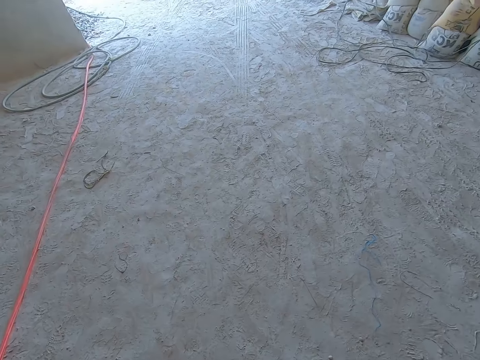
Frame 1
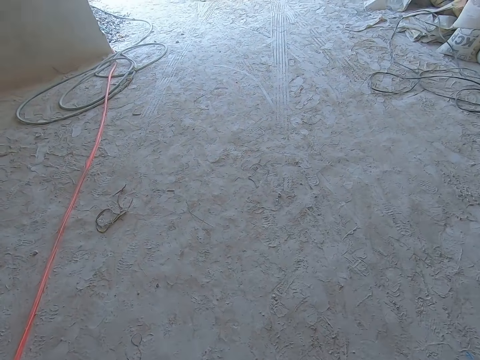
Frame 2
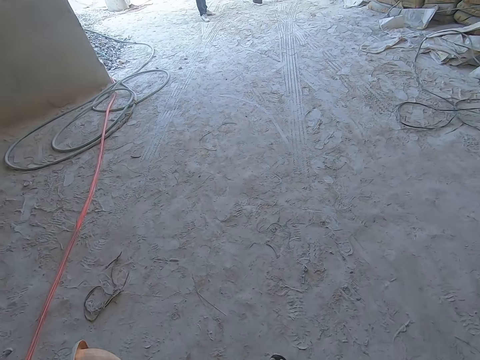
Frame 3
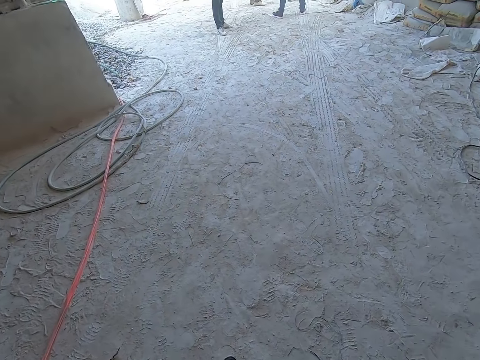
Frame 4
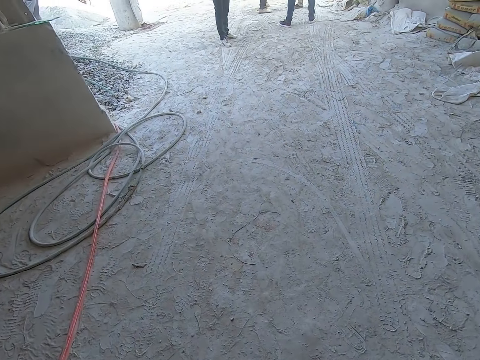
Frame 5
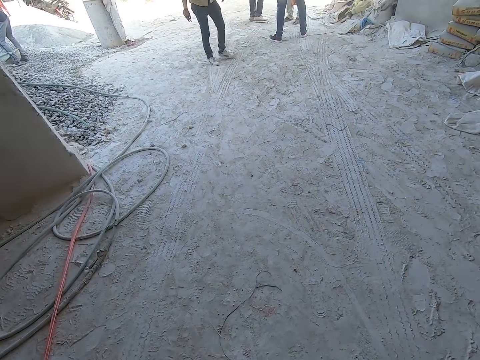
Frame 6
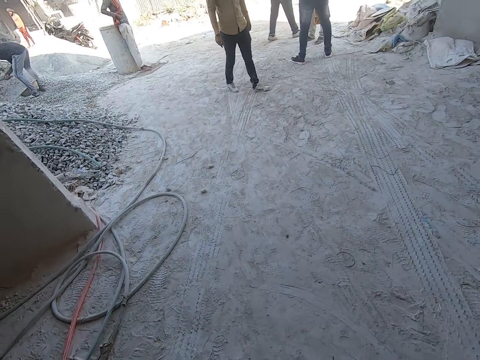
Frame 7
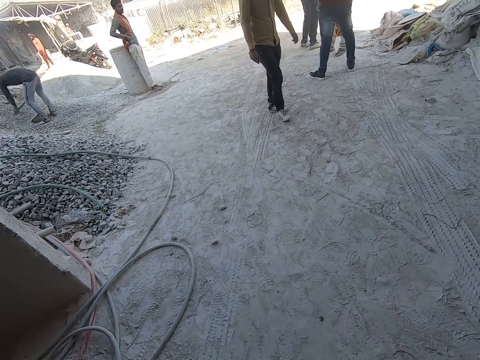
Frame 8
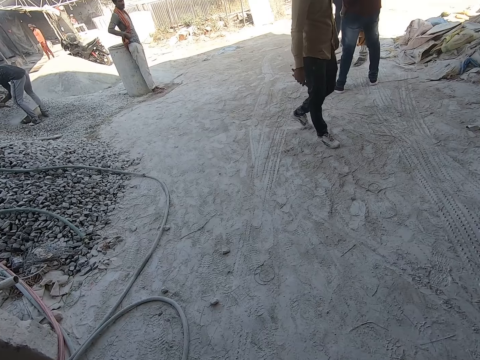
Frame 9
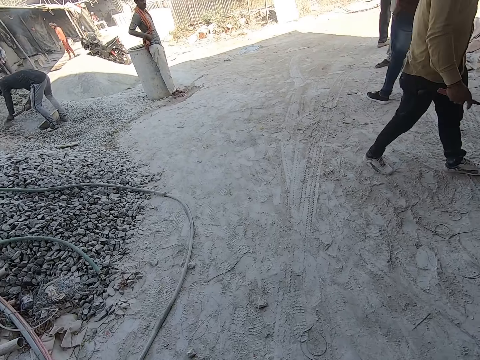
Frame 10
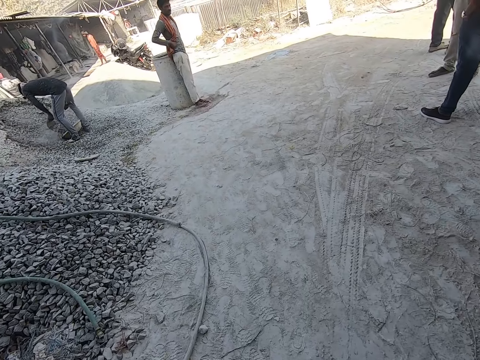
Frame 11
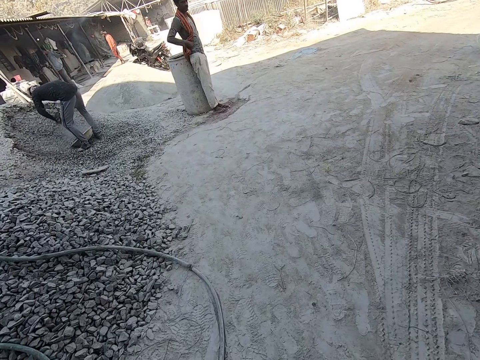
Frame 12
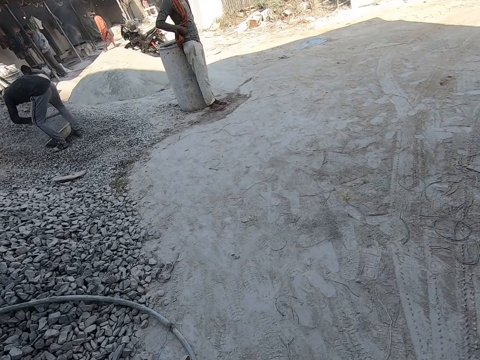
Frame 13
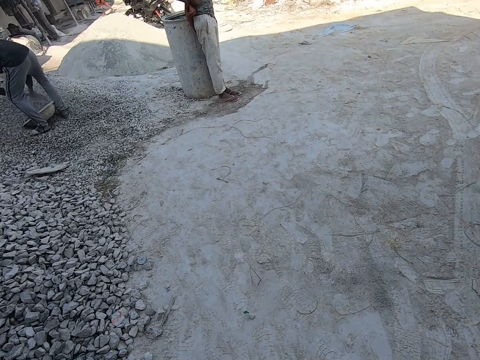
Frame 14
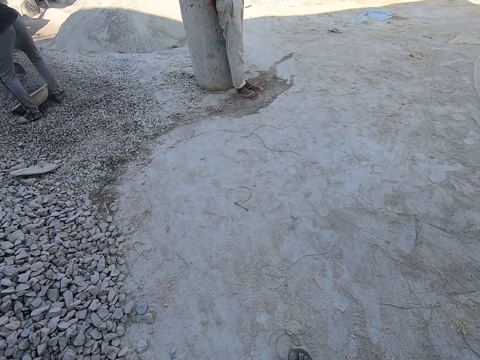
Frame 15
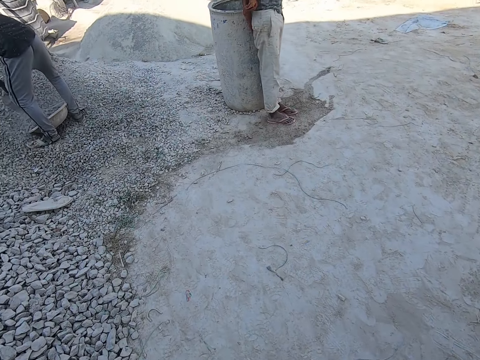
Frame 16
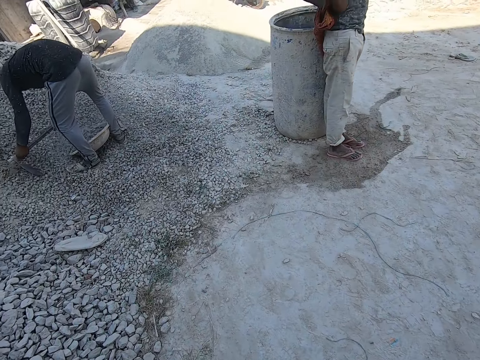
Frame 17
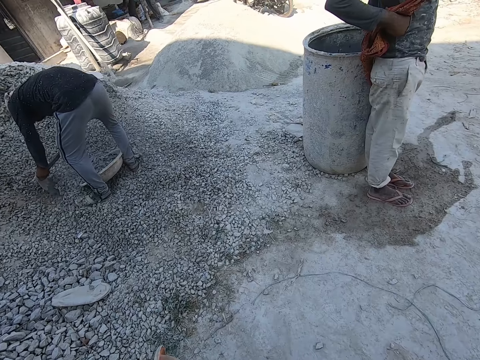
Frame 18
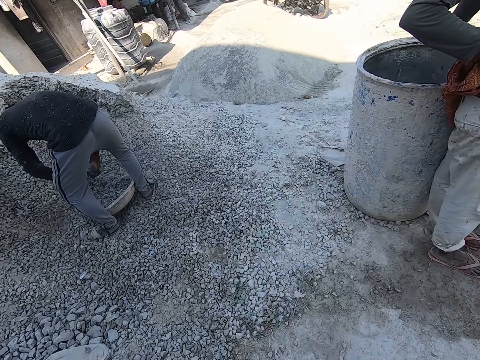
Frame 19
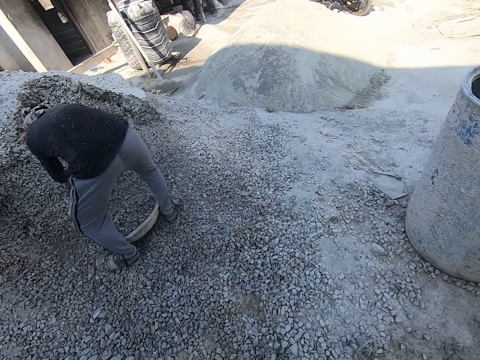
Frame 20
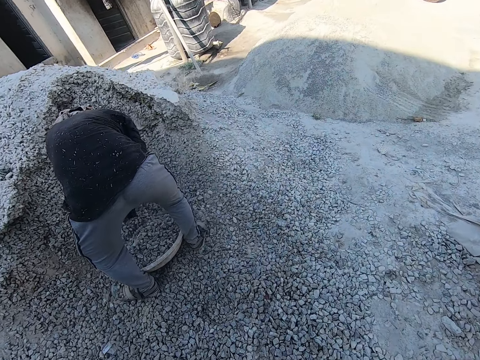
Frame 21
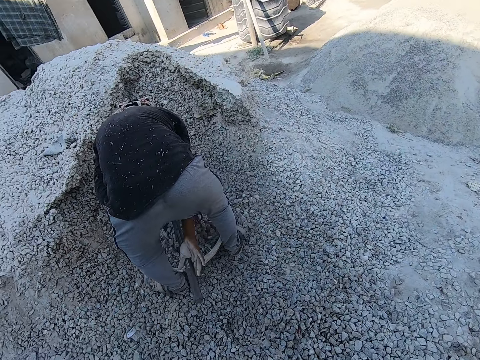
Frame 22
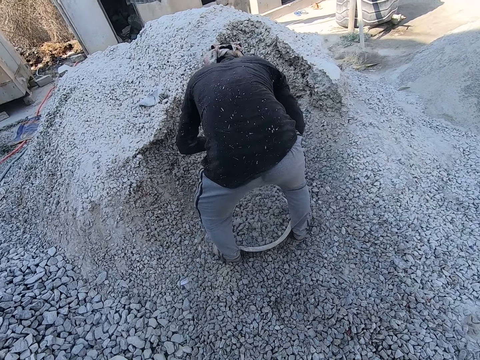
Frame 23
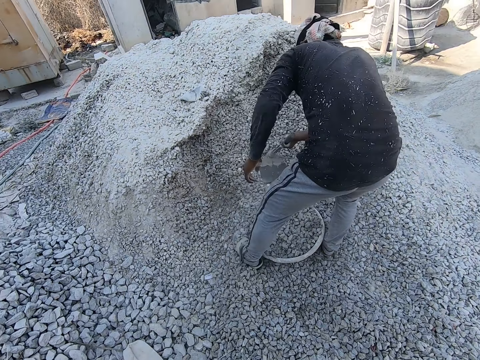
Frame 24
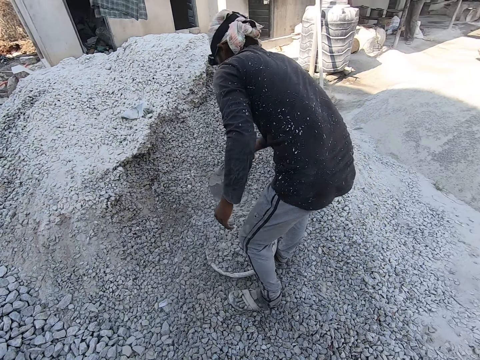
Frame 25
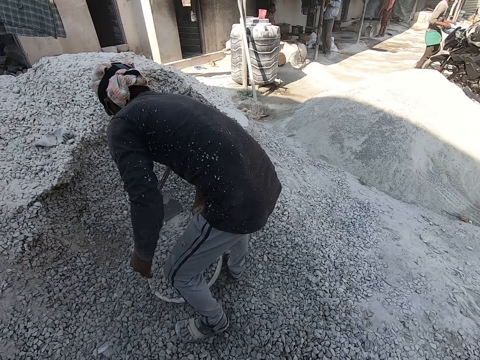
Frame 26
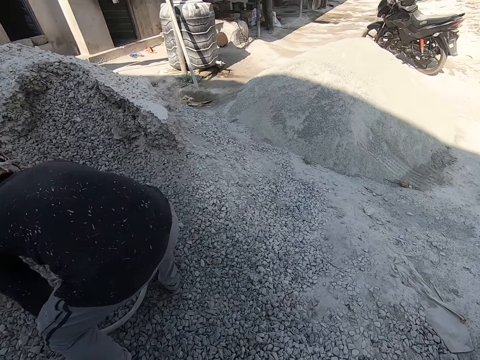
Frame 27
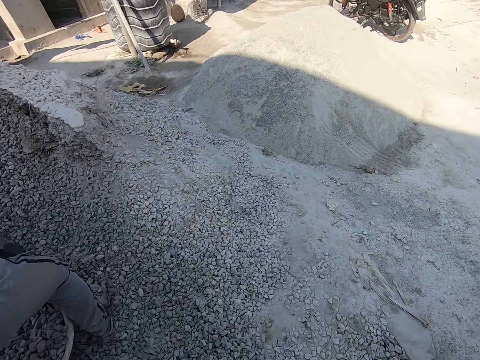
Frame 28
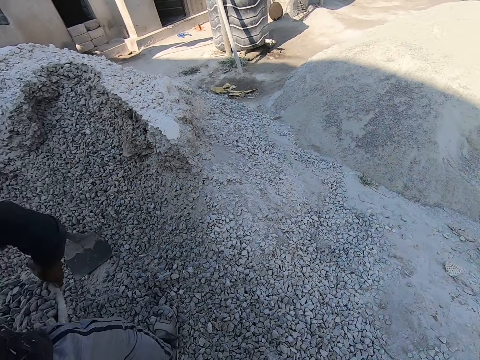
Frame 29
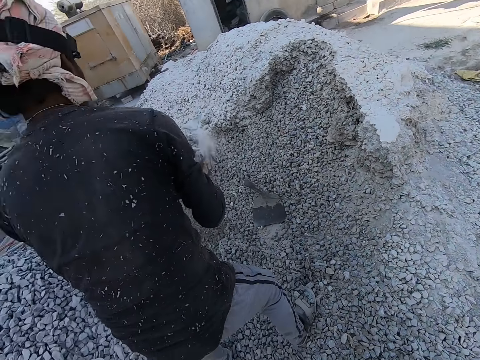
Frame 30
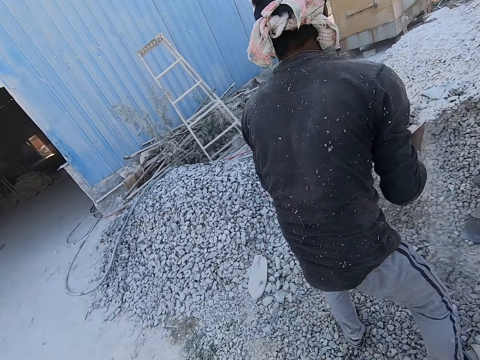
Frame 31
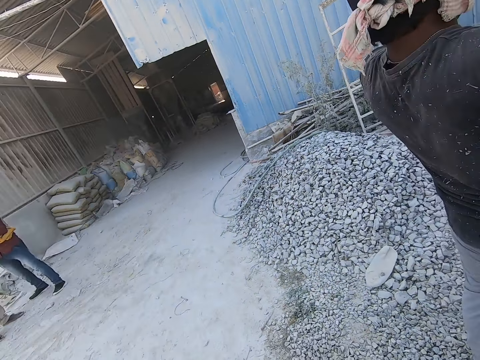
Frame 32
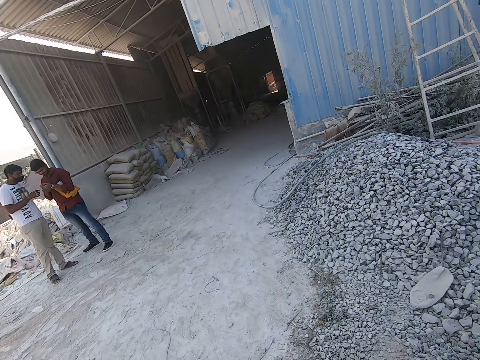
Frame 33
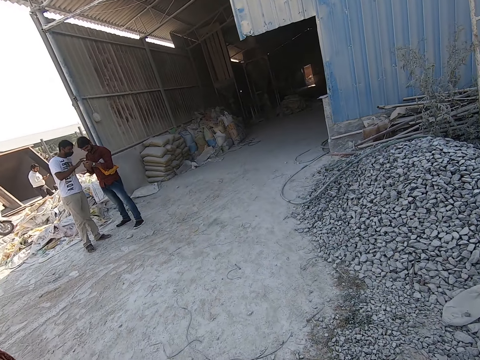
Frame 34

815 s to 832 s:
A man packs gravel from the ground into the head pan with the hoe in his hands. The camera wearer looks at the man. Another man lifts the head pan of gravel on his head with both hands.

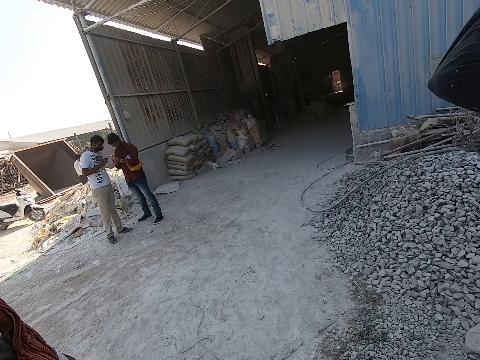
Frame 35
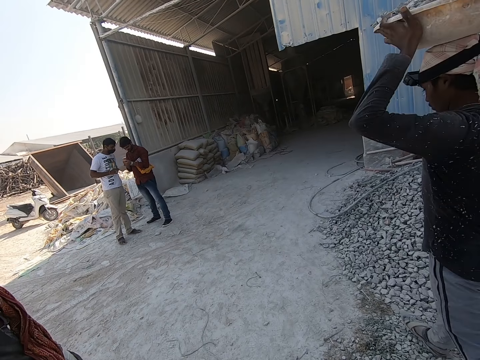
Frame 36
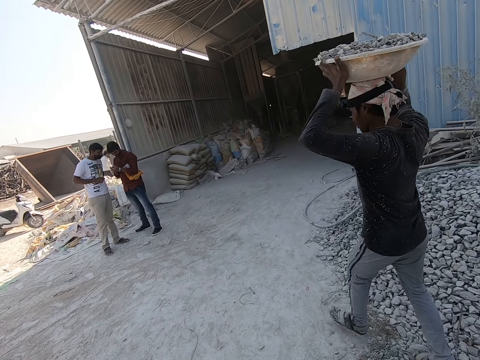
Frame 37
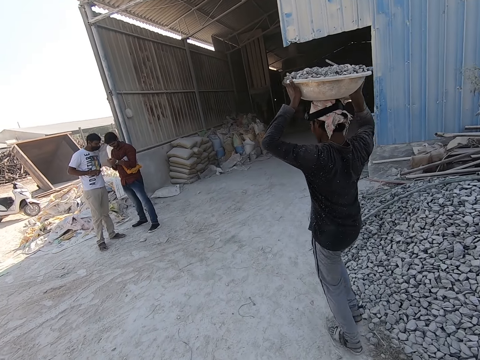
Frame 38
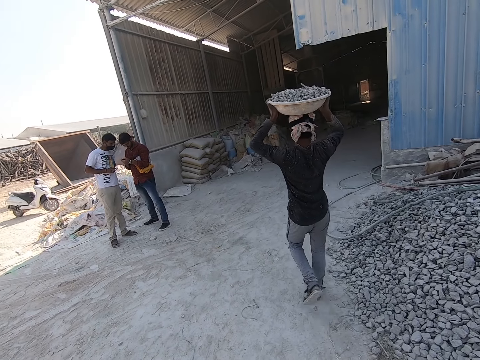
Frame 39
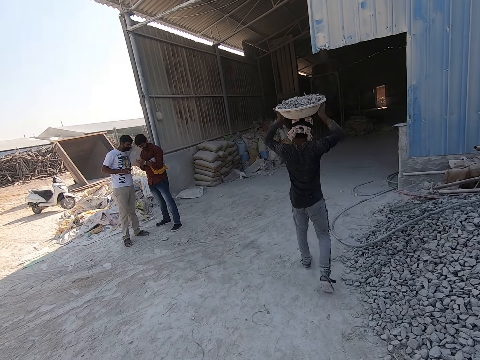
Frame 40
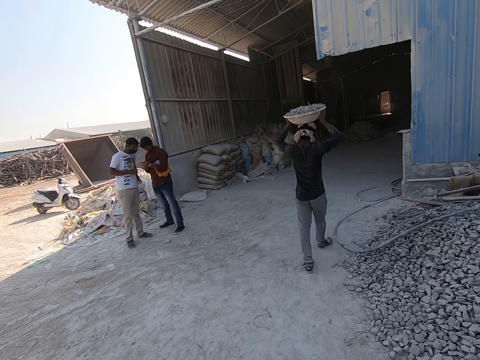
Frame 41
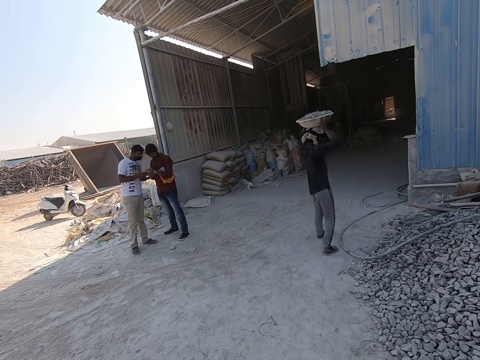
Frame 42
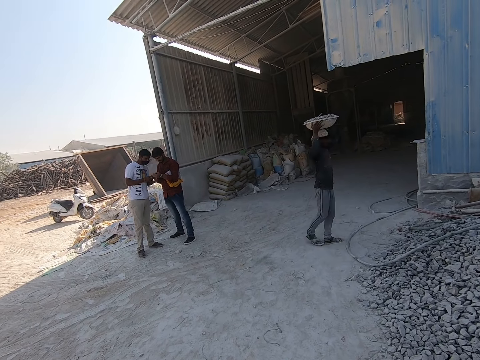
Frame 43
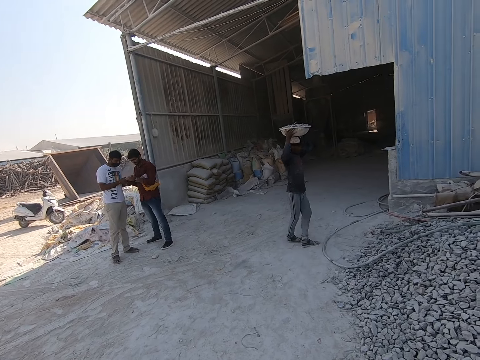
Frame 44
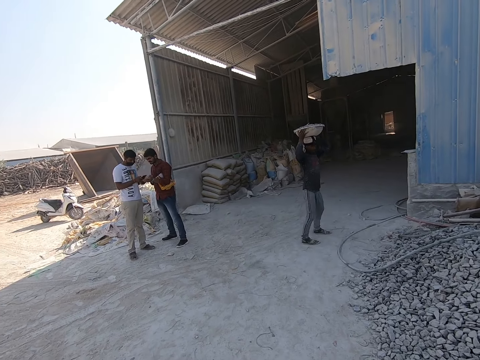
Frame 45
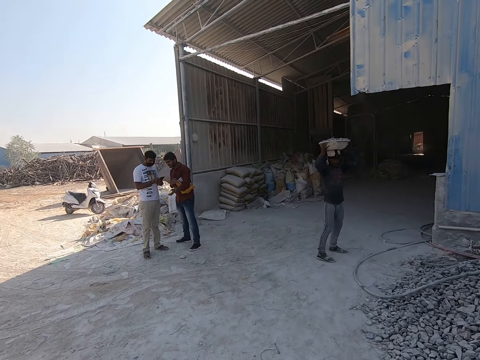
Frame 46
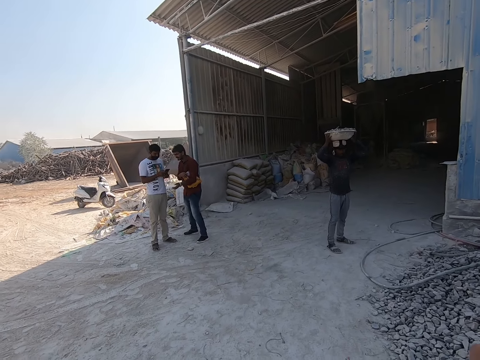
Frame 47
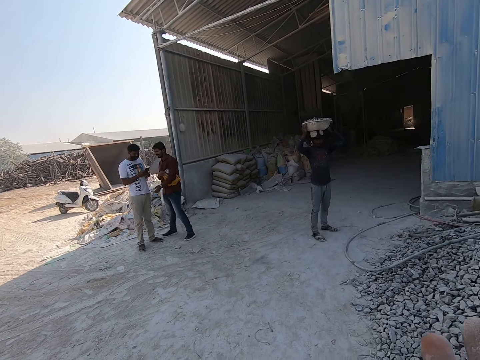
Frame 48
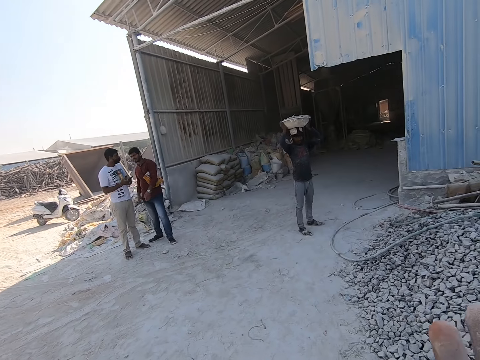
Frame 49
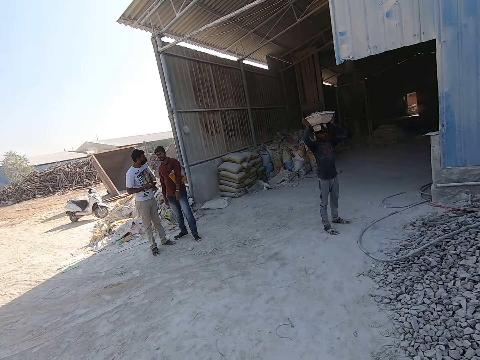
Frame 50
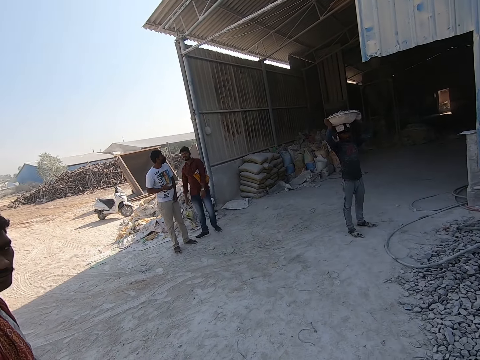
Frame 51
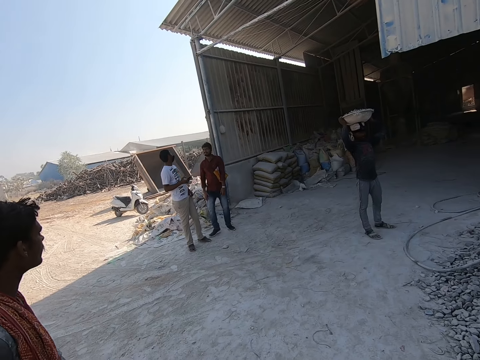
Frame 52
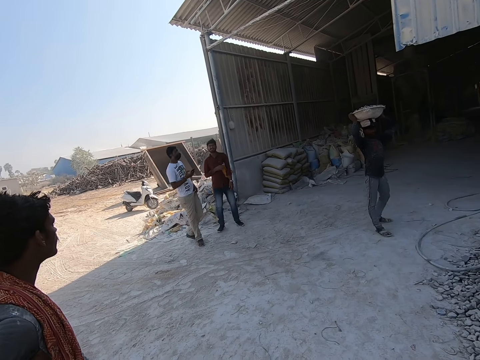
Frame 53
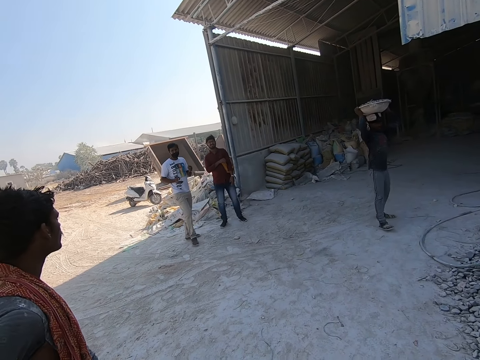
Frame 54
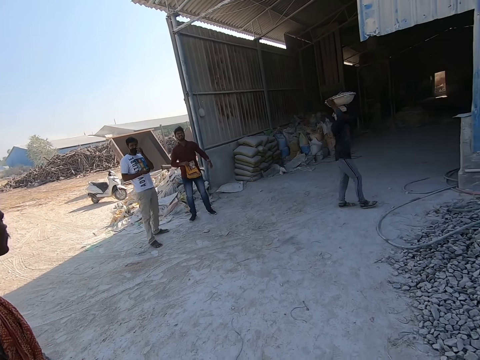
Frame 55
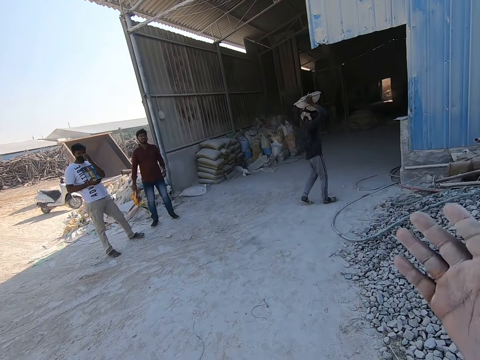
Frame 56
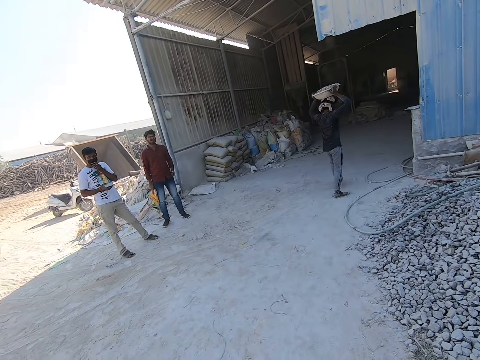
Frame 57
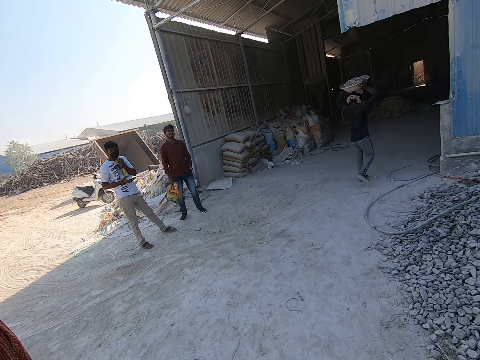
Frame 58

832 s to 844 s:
The camera wearer converses with the man.
